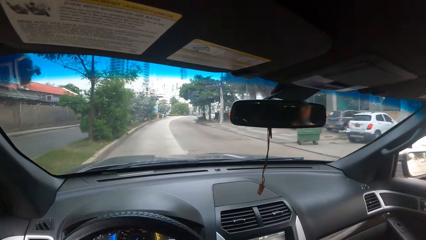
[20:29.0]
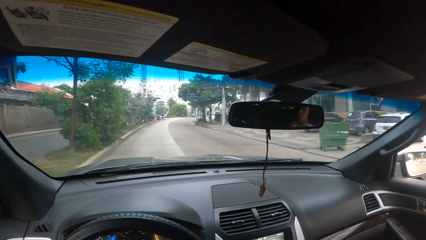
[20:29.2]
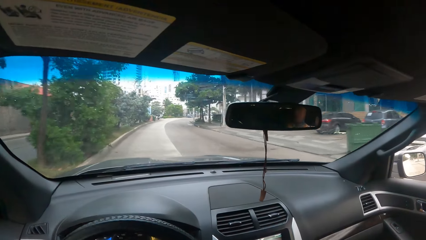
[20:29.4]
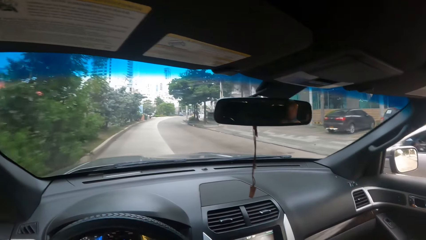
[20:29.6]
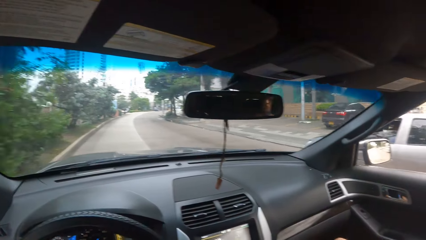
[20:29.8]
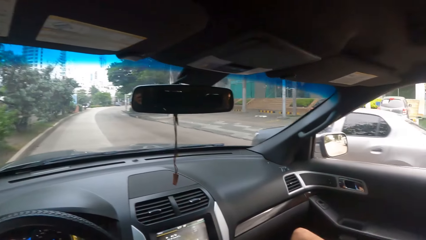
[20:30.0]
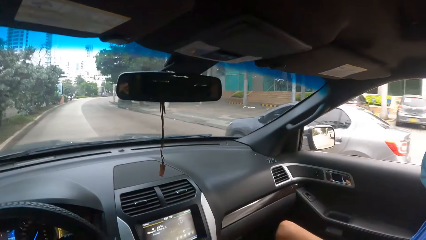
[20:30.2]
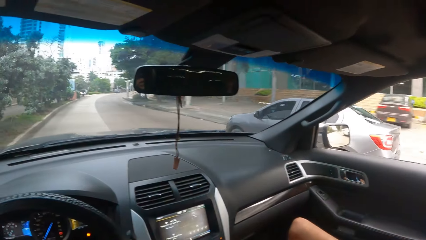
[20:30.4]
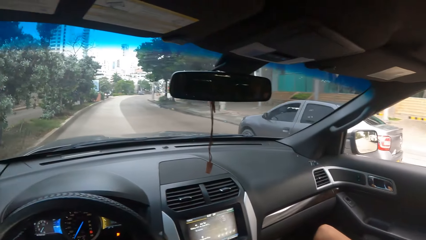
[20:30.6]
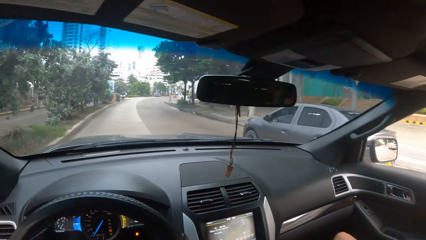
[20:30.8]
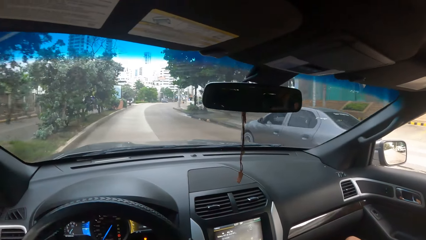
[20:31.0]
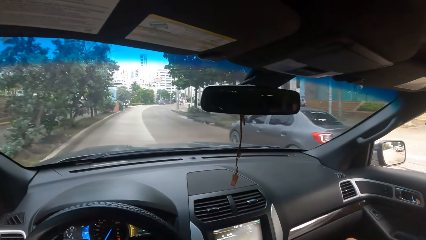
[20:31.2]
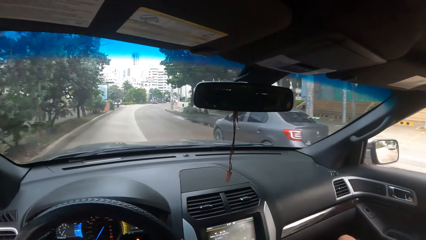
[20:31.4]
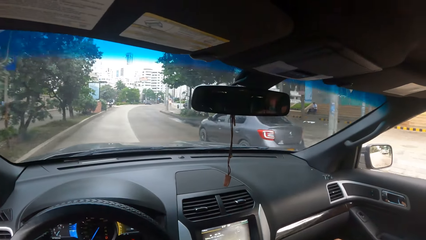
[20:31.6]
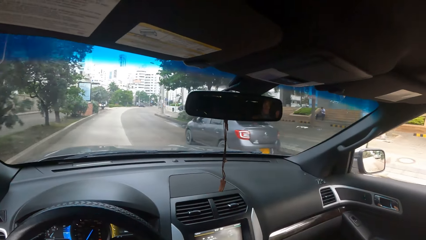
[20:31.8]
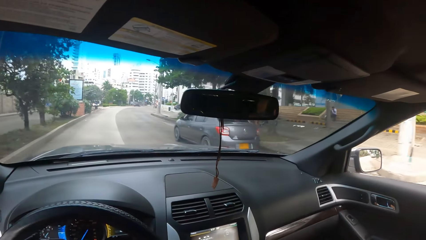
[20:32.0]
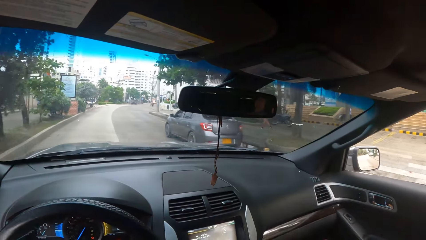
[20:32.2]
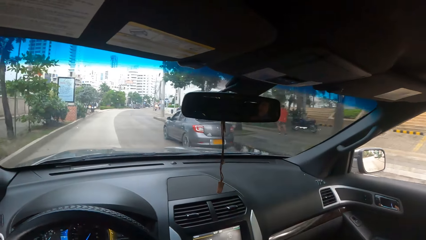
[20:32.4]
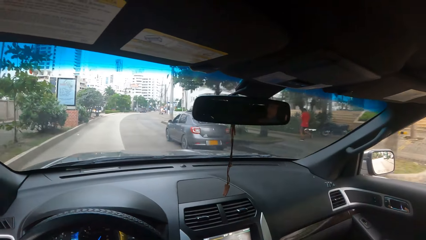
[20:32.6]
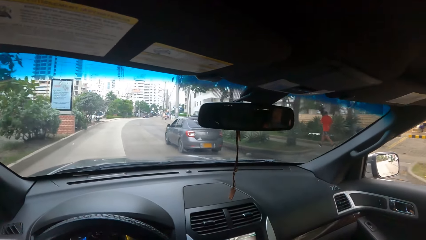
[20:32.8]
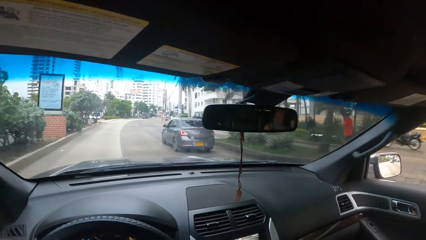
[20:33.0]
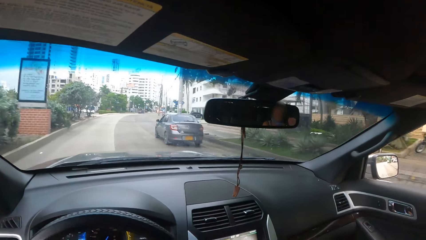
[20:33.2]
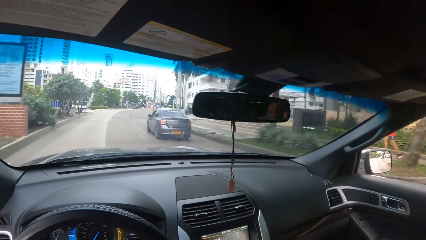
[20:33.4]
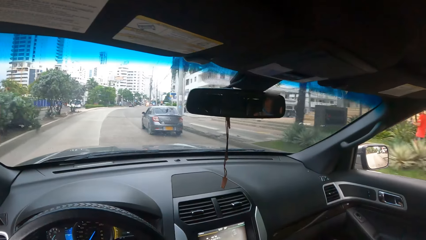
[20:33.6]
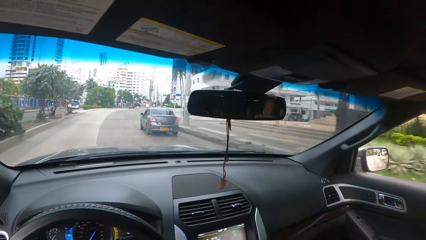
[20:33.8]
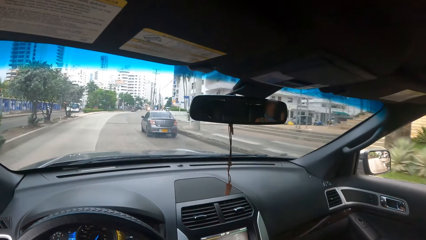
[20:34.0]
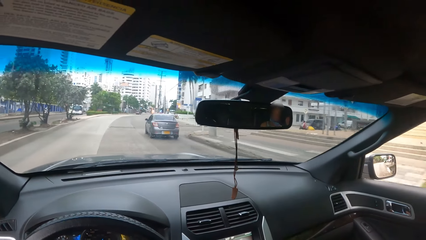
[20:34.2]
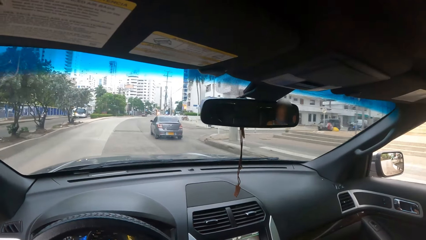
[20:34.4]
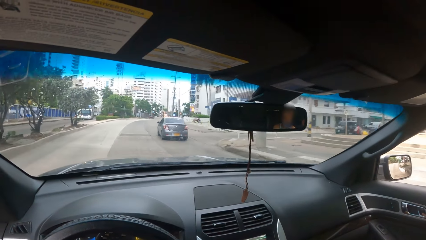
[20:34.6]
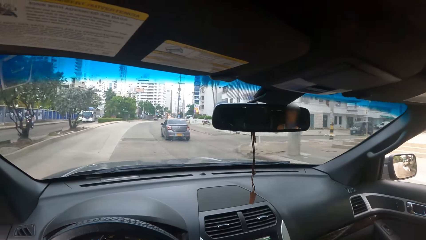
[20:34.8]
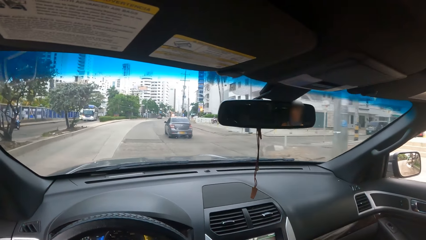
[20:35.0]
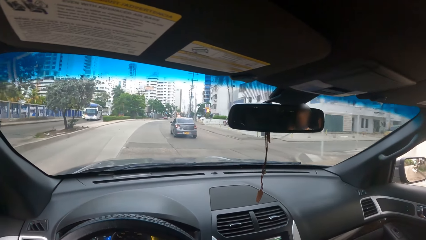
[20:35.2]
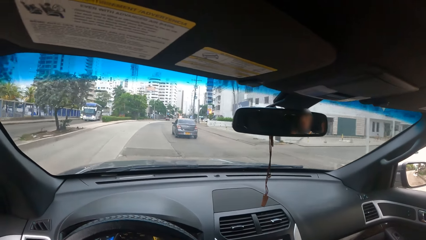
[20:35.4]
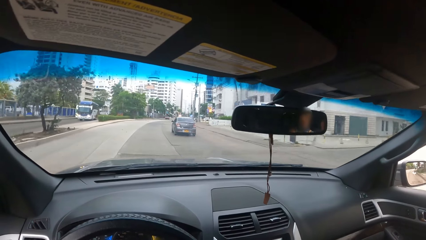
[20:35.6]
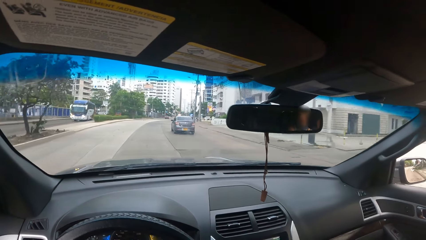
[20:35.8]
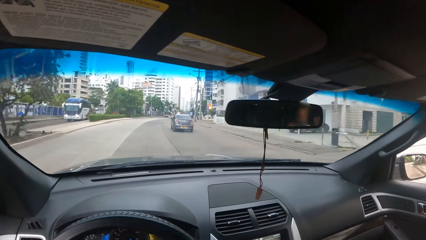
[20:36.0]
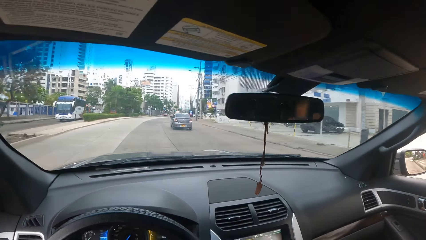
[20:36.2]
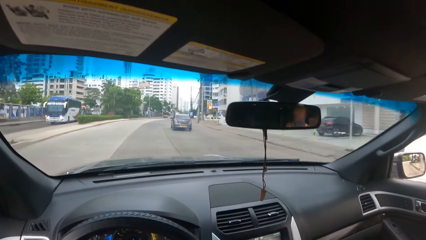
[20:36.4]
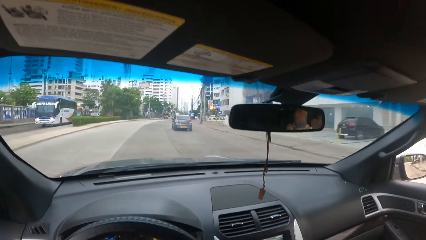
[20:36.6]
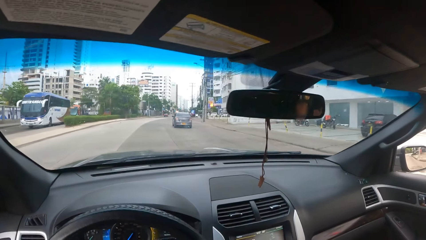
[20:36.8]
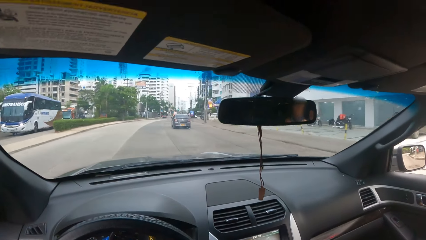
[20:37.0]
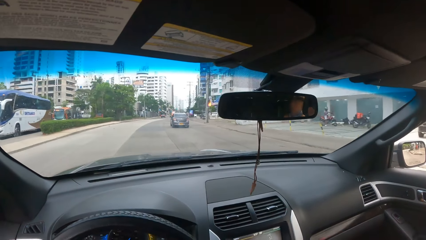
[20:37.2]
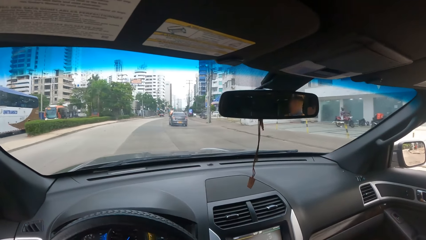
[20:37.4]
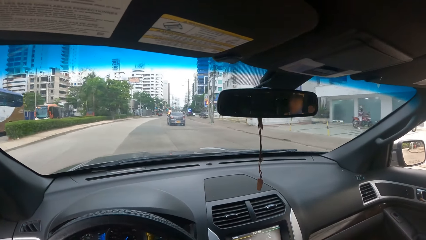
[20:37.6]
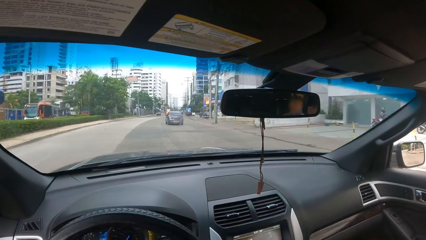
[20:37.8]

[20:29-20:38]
The camera wearer looks around. They drive a car.

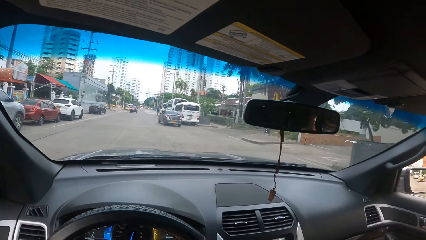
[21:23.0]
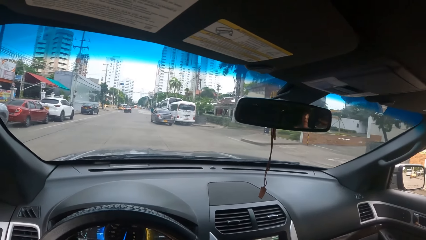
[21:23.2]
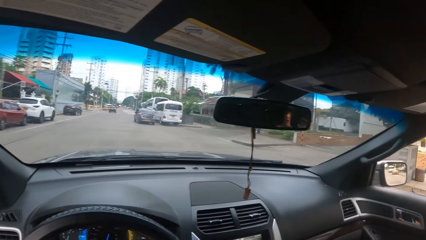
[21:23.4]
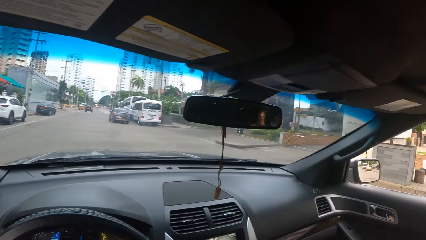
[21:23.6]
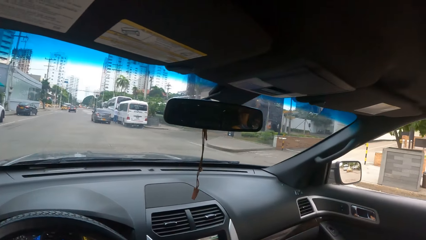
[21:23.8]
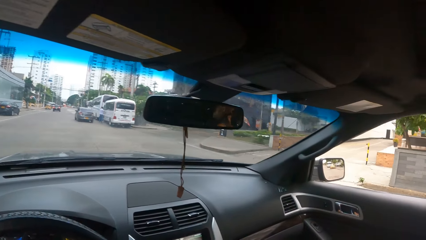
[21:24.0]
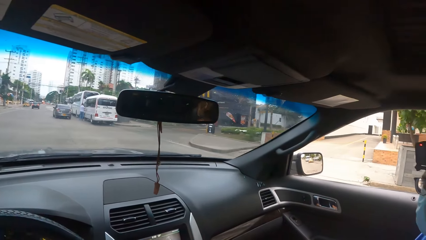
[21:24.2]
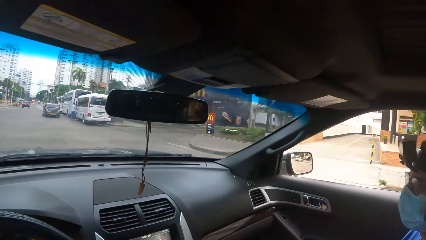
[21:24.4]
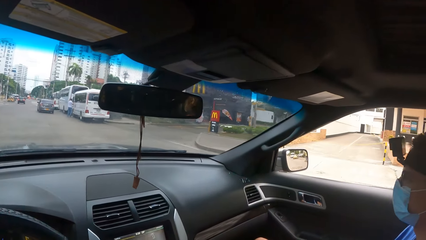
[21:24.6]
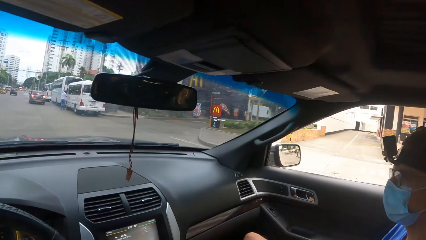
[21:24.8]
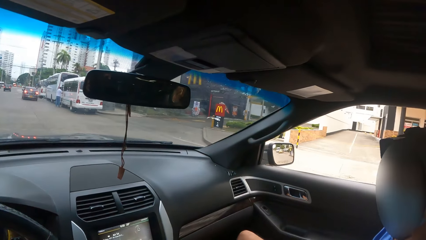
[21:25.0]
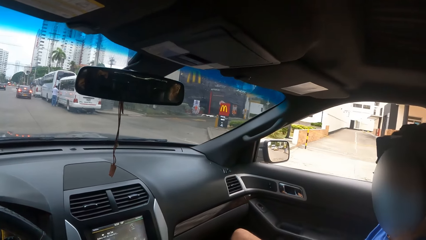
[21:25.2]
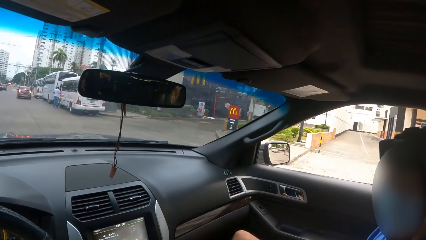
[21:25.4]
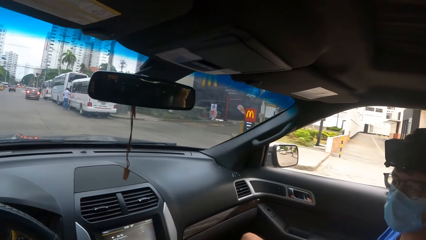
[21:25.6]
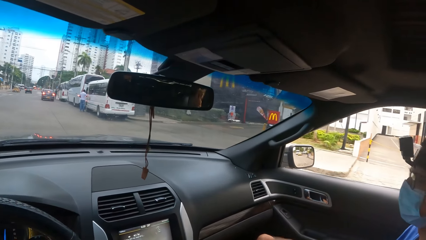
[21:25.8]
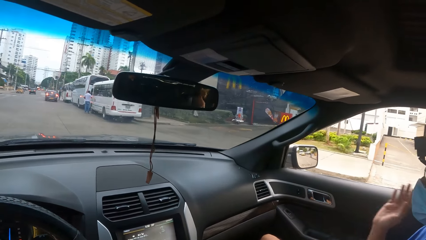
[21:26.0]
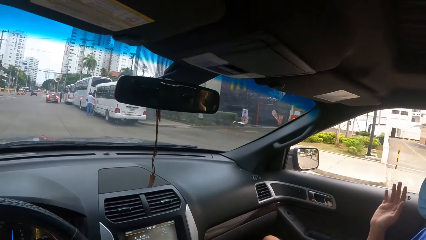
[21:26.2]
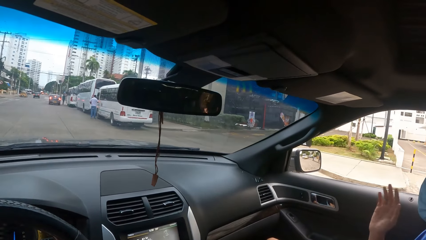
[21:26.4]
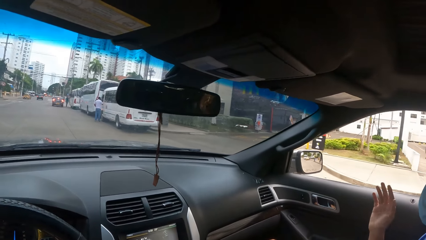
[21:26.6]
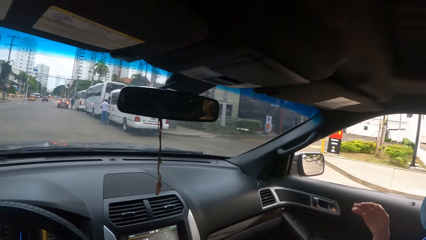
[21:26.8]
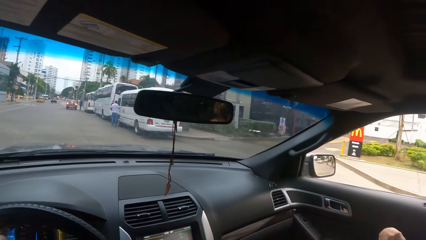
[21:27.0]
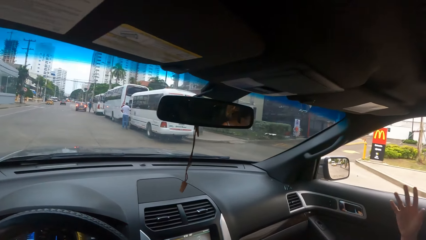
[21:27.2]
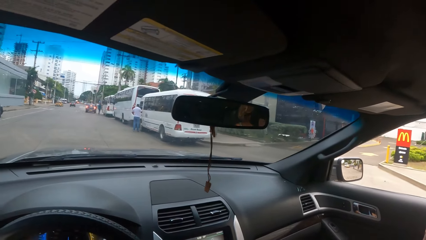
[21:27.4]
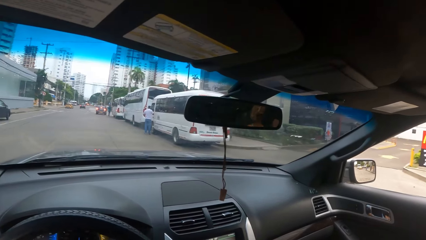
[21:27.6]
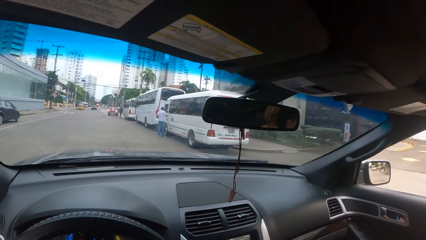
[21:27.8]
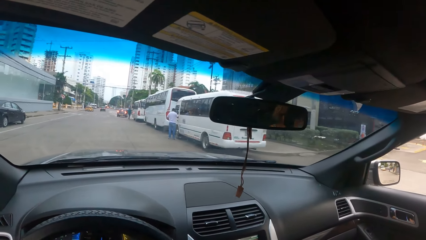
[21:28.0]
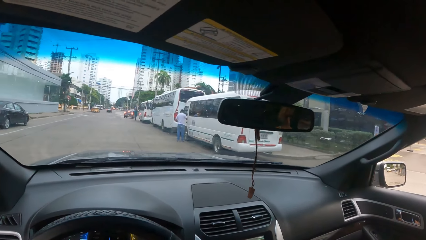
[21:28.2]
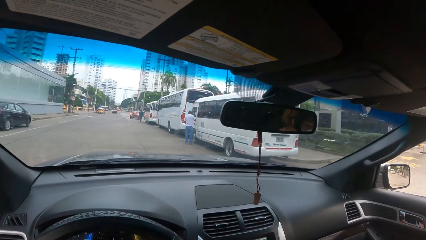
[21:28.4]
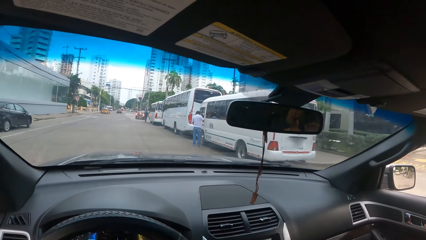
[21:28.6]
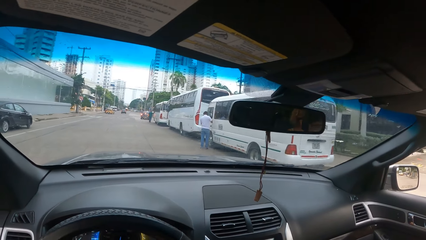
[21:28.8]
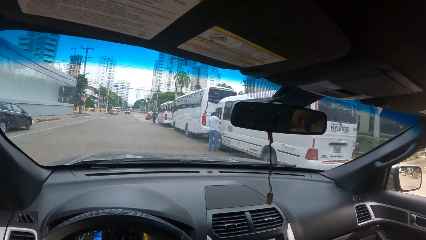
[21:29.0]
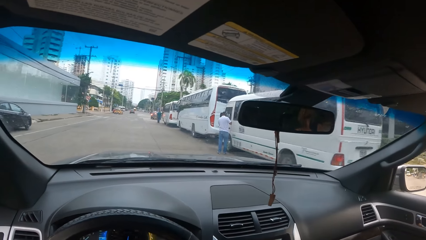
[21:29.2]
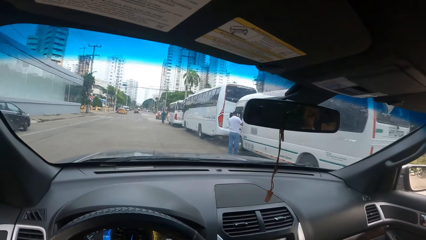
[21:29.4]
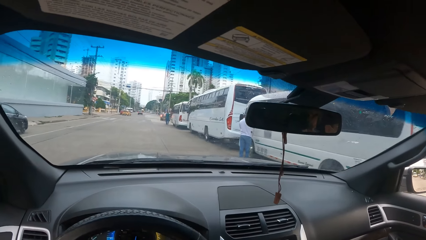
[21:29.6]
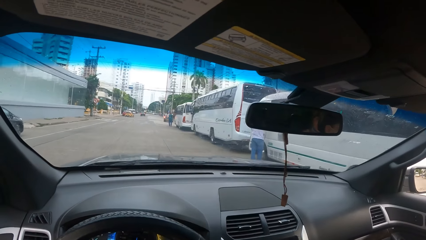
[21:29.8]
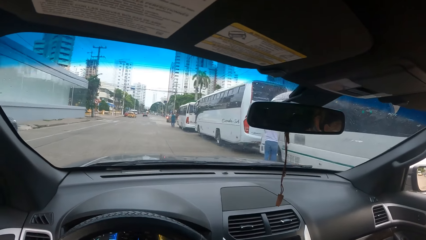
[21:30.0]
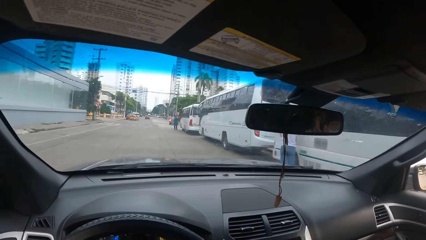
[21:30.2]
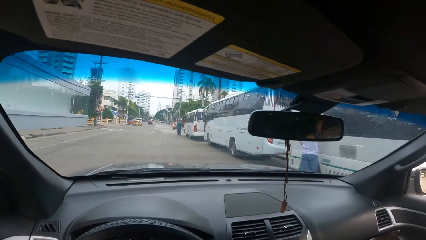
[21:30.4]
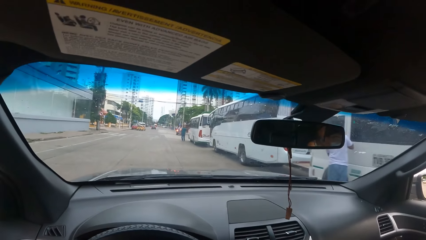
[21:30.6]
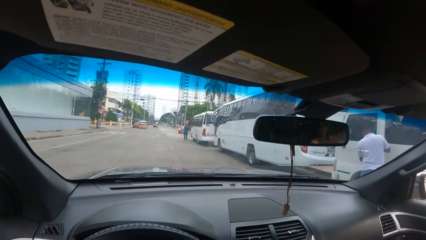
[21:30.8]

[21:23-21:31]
A person interacts with the camera wearer. The camera wearer looks around. They drive the car on the road.
